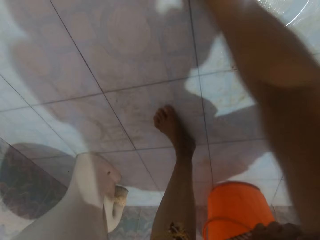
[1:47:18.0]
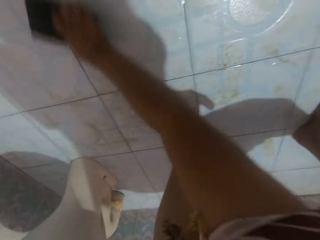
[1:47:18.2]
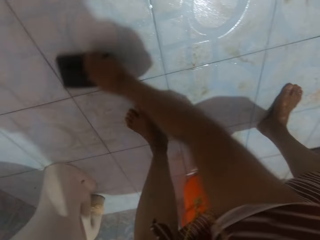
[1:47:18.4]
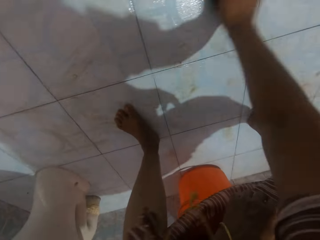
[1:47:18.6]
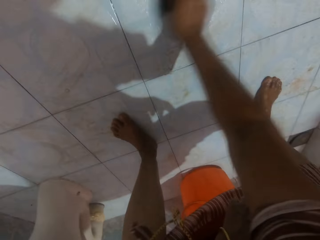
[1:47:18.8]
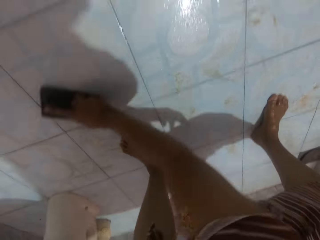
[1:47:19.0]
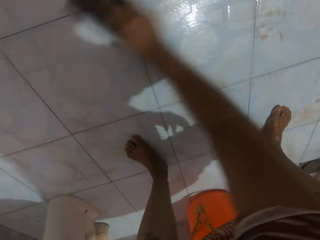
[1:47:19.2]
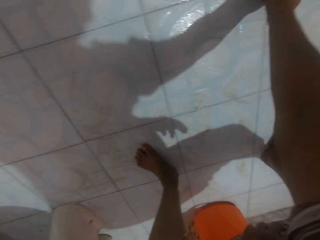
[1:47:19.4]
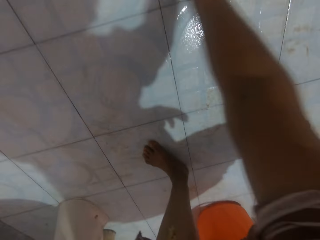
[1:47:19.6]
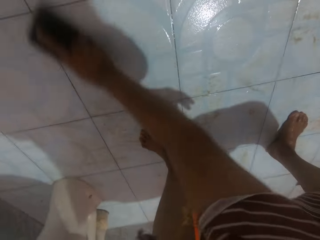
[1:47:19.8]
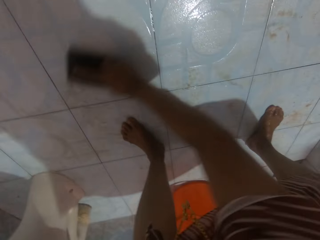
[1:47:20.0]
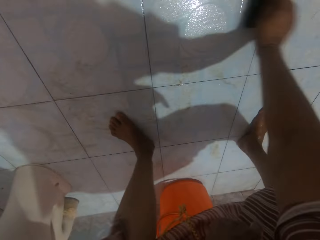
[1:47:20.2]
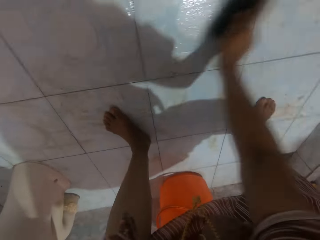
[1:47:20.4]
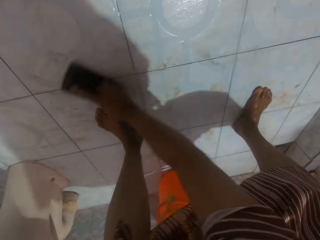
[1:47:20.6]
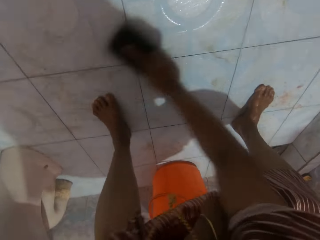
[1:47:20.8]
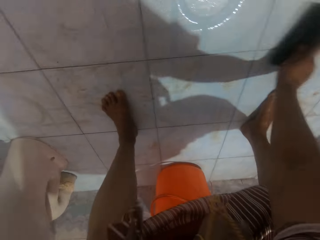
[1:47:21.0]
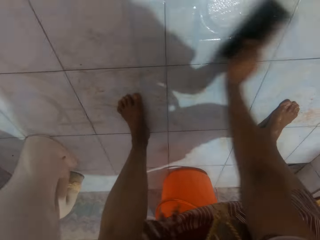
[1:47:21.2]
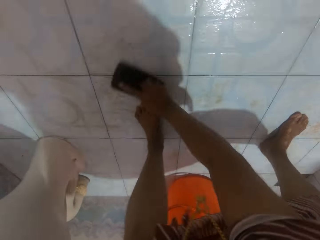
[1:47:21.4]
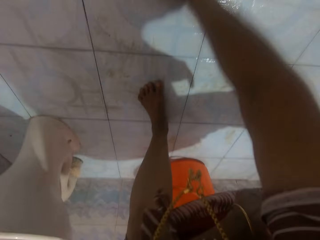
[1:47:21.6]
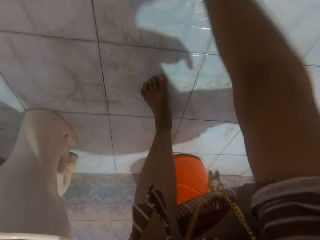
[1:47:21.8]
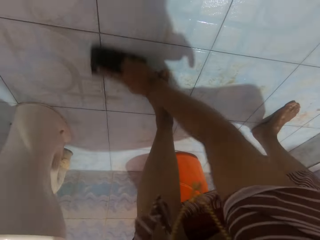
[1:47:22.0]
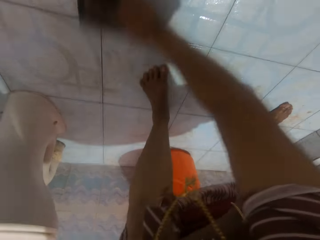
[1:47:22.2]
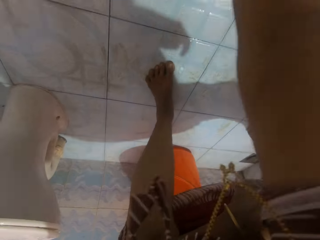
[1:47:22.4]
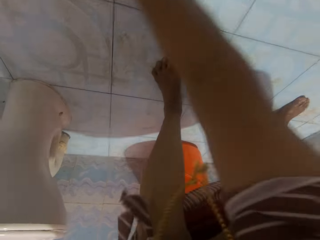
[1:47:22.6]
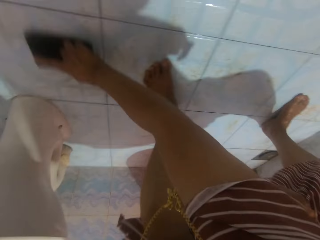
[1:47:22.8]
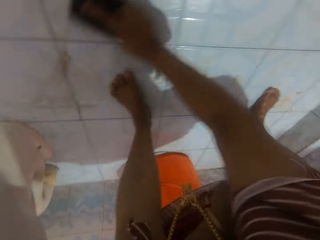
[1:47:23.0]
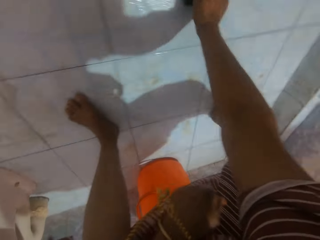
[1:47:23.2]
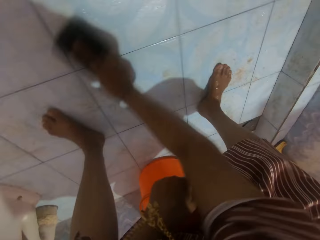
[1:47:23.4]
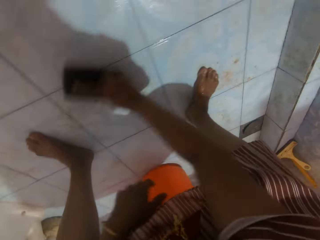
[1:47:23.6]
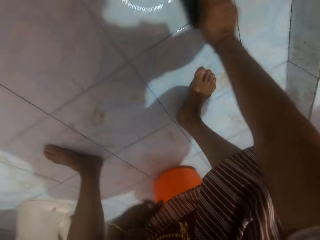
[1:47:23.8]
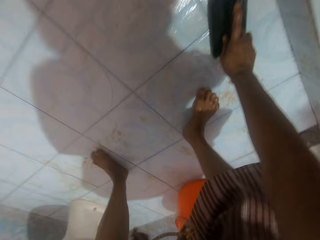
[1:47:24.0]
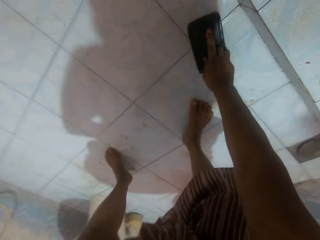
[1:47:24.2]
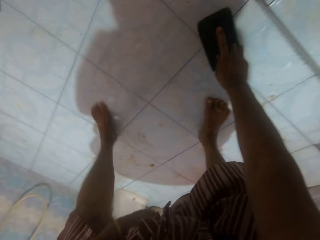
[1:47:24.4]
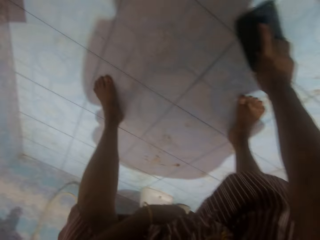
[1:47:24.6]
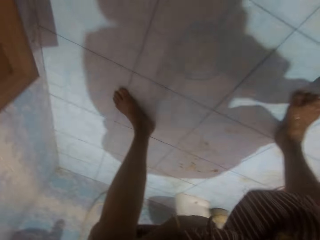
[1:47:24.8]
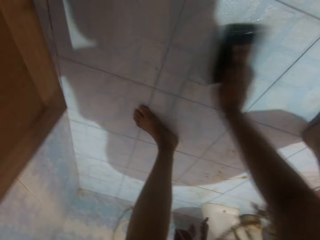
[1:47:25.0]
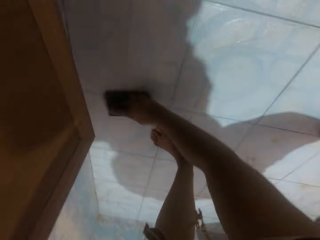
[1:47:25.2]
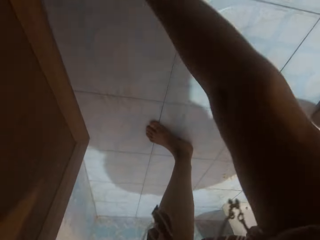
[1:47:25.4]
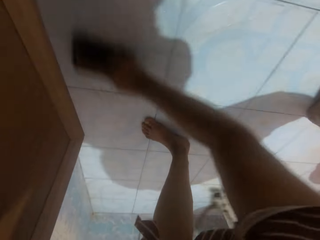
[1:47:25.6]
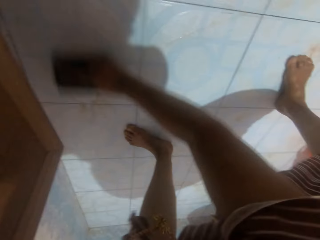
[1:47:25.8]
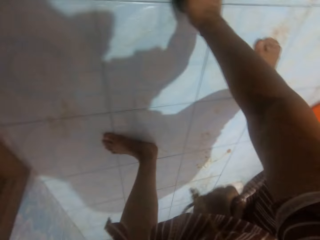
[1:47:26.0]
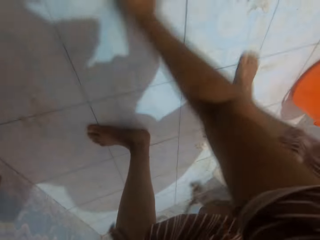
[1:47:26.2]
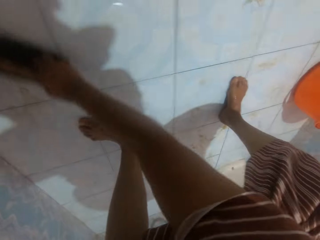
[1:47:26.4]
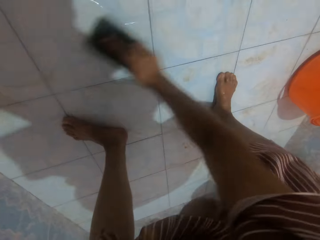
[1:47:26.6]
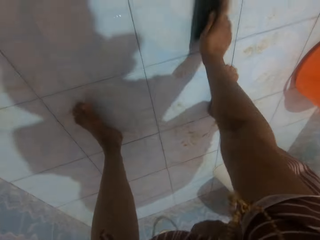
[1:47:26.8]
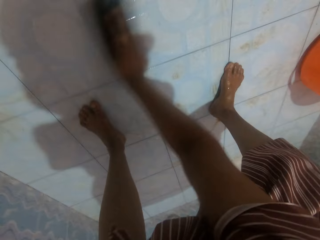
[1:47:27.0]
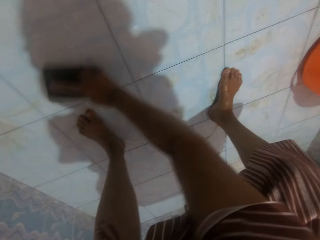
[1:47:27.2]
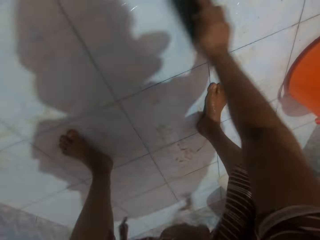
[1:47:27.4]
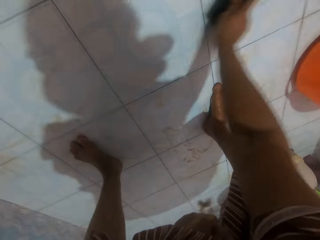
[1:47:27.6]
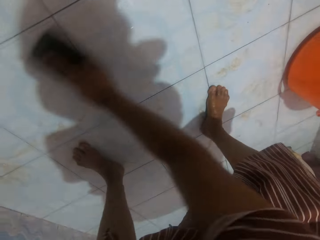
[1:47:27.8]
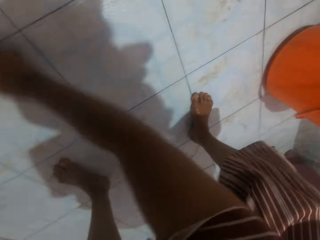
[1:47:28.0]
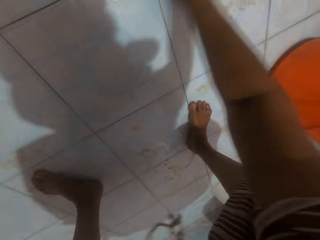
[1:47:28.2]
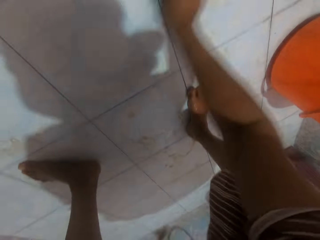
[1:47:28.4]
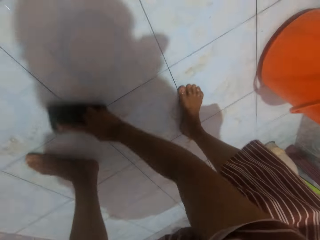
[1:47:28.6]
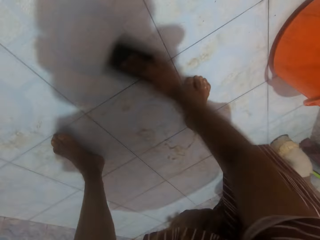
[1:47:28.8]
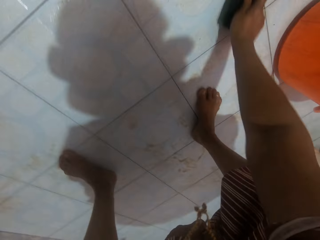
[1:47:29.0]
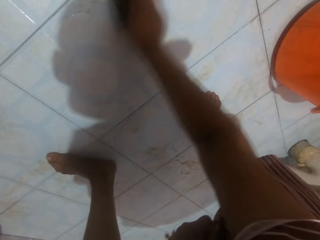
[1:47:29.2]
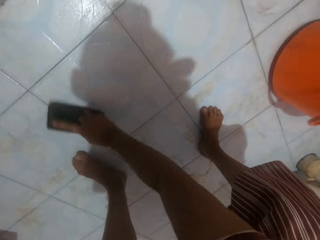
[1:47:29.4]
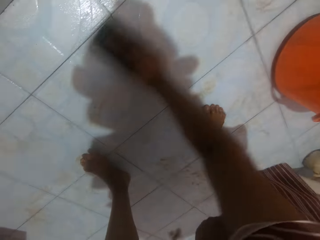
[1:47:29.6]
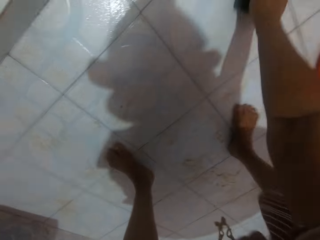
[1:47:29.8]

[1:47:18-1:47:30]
The camera wearer picks a brush on the floor. She scrubs the ground with the brush in her right hand.

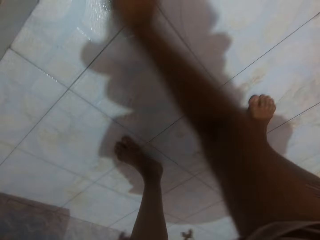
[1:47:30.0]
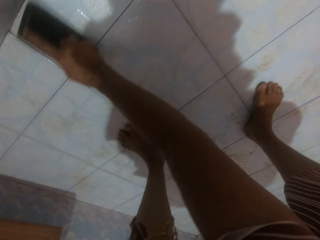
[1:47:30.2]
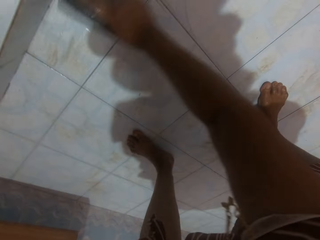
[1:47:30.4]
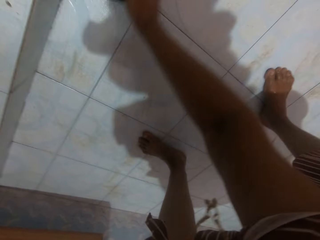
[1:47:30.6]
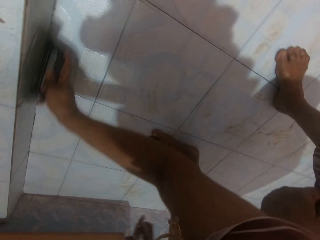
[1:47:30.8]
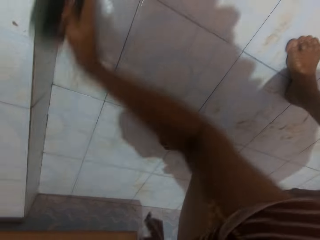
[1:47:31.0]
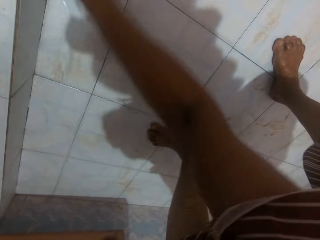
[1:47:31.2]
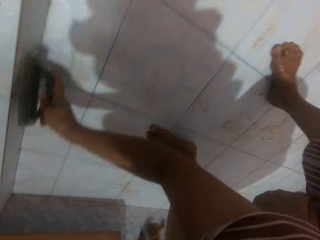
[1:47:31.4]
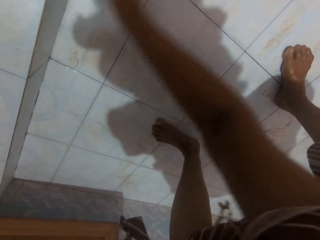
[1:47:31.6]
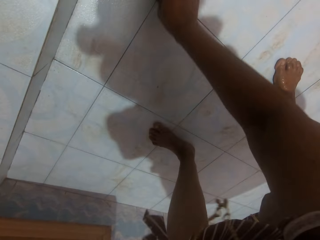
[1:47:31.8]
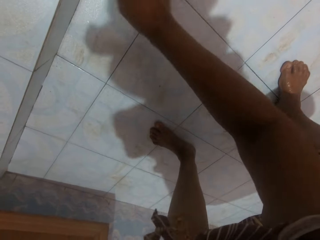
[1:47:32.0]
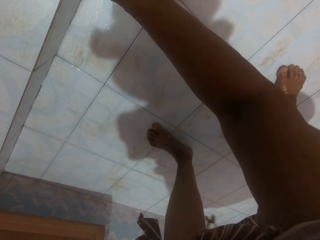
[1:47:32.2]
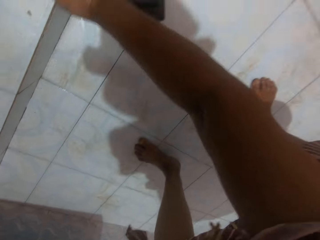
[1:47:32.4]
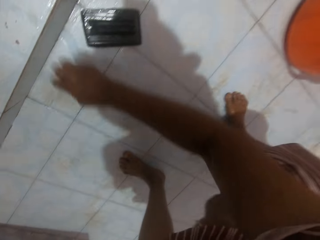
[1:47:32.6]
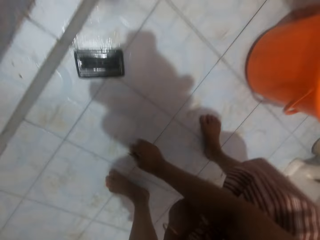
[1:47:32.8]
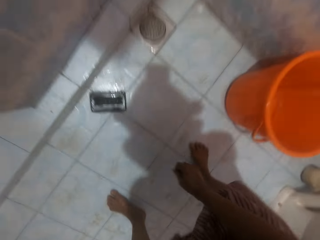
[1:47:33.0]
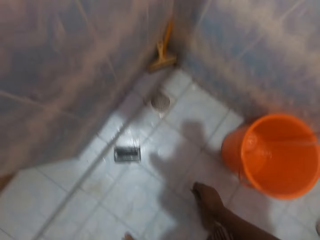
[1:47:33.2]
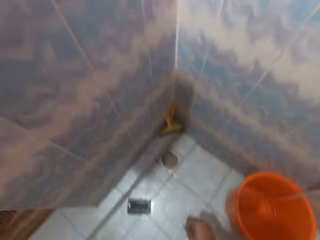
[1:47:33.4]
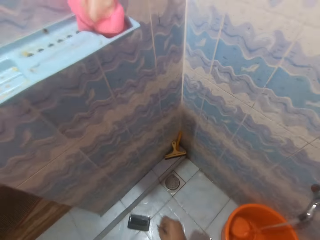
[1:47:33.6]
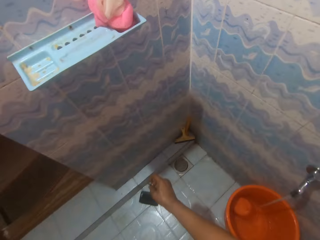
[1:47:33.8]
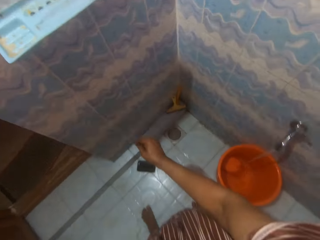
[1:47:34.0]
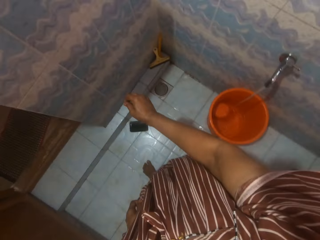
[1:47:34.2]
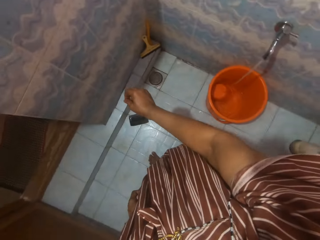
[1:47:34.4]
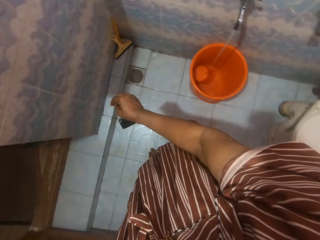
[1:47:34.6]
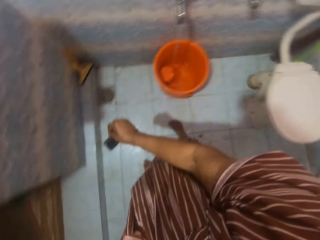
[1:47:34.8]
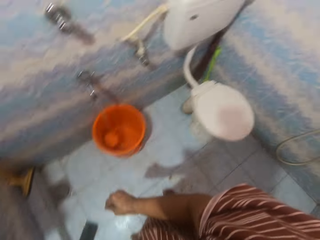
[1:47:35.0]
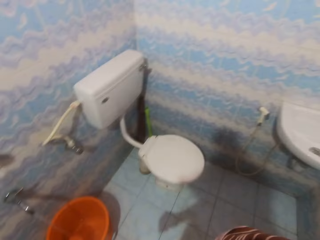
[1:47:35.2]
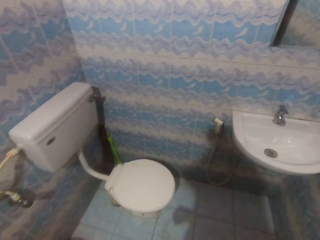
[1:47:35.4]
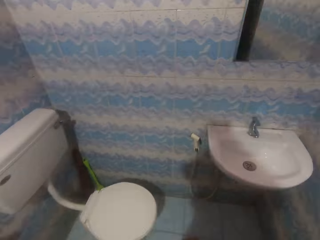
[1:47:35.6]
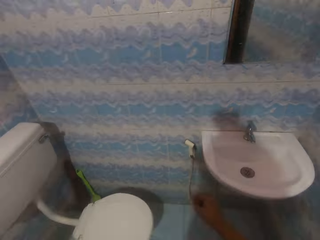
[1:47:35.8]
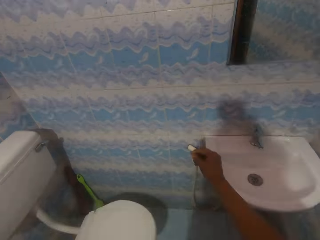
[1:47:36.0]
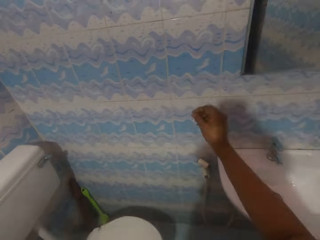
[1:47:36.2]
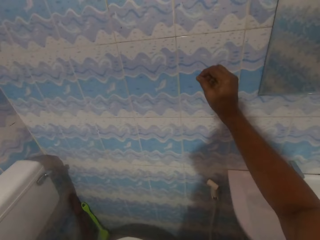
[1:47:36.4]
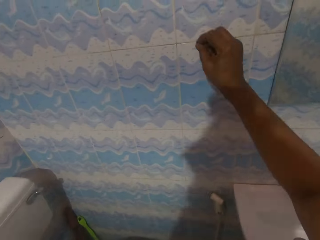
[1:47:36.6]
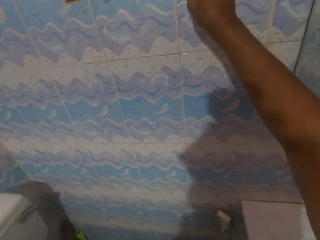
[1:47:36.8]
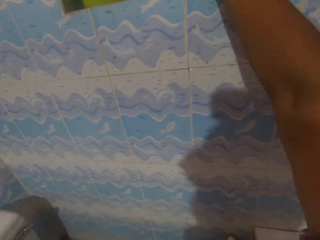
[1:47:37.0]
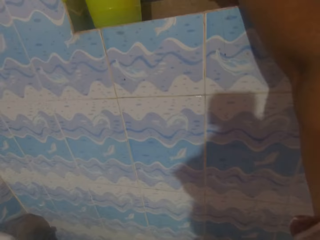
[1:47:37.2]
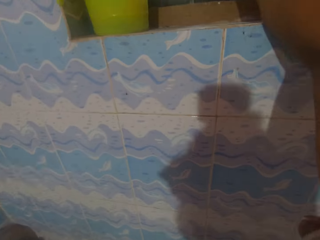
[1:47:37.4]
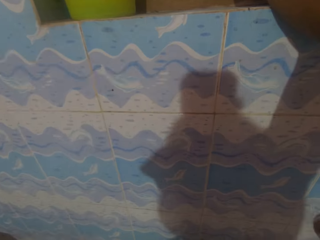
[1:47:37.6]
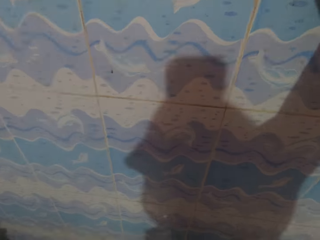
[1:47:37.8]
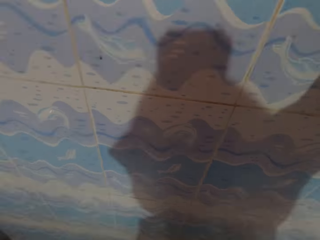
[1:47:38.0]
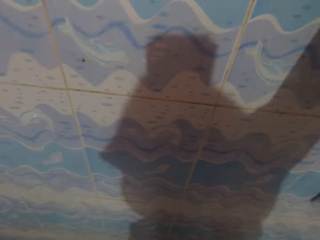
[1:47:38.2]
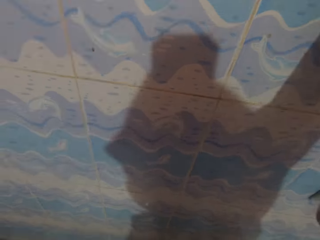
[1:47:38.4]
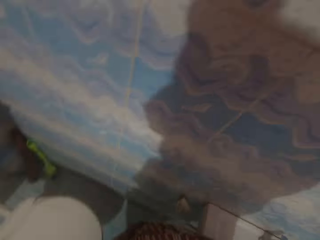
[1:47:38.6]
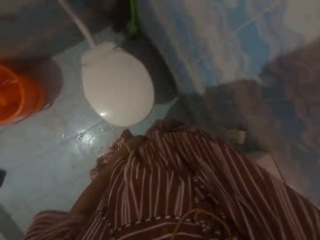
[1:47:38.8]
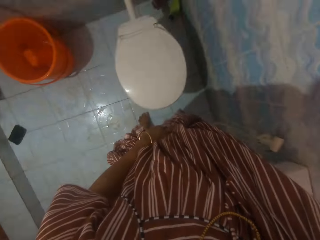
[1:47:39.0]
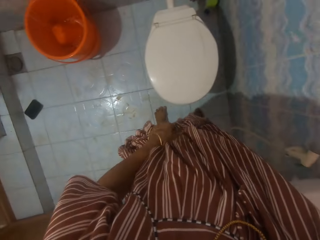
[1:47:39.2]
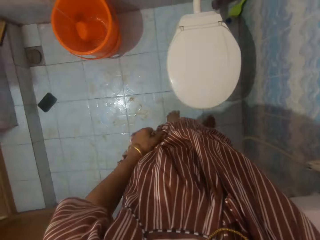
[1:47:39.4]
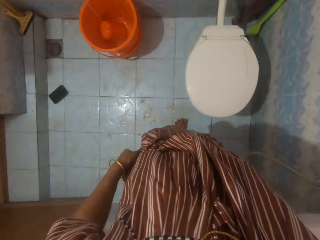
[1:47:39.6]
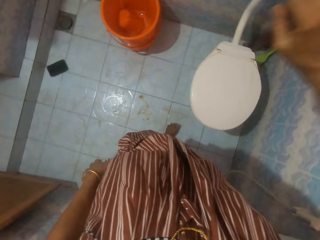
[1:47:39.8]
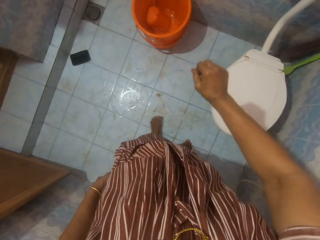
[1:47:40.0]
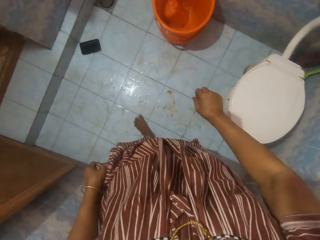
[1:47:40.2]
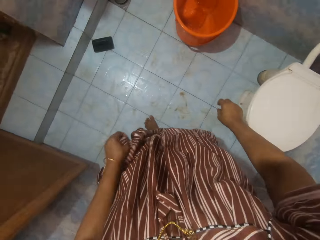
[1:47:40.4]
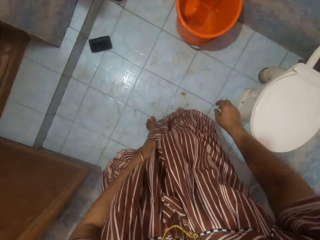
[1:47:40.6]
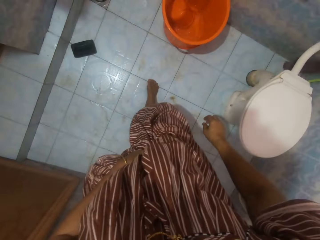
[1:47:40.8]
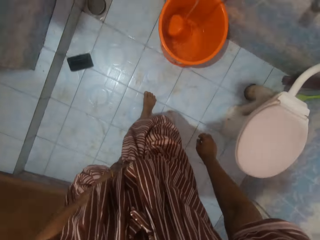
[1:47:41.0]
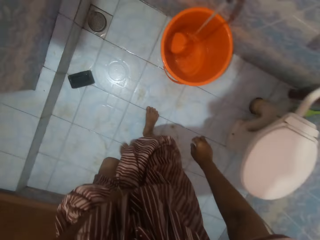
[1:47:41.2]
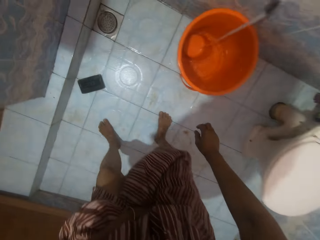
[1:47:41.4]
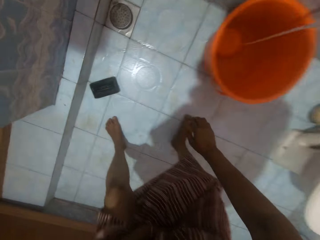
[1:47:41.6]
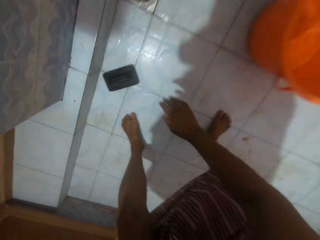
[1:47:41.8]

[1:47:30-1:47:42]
The camera wearer picks the thread from the ground with her right hand. She puts the brush down. She drops the thread in a container on a window with her right hand.
